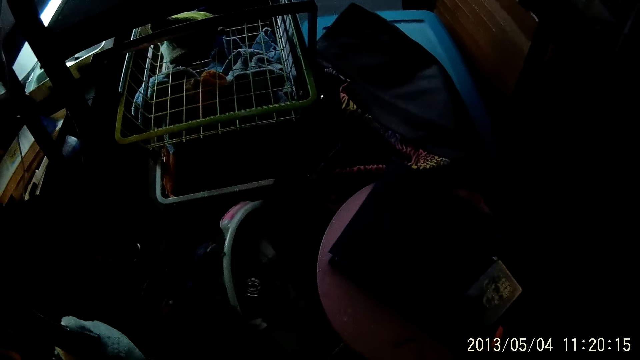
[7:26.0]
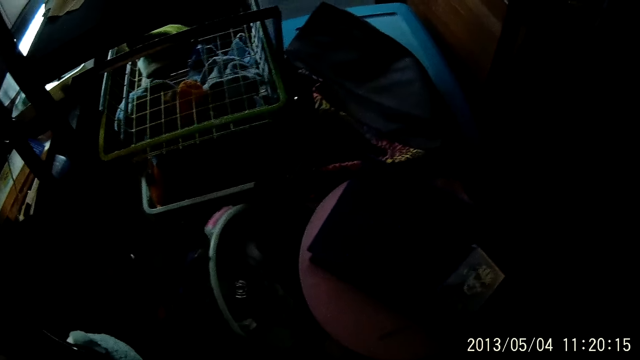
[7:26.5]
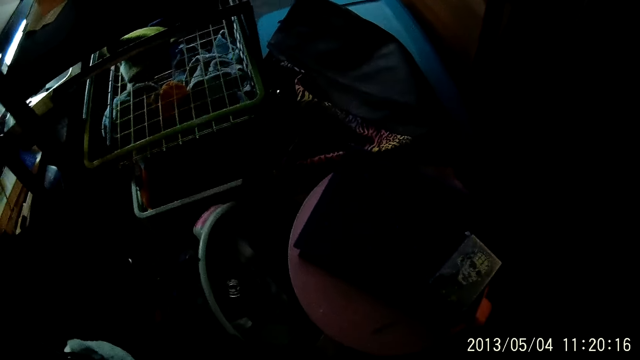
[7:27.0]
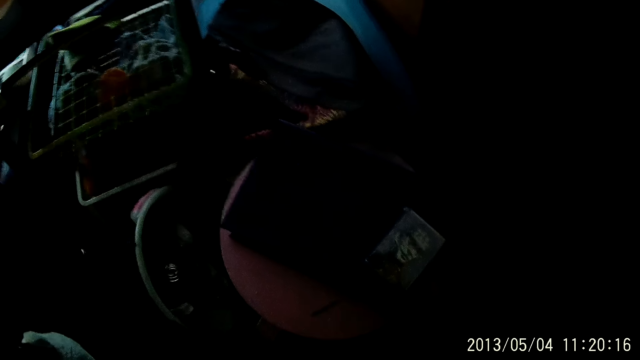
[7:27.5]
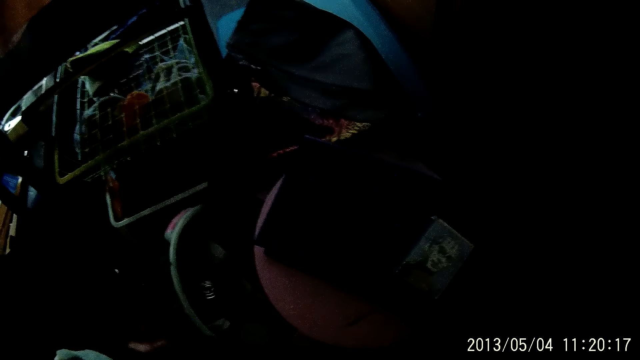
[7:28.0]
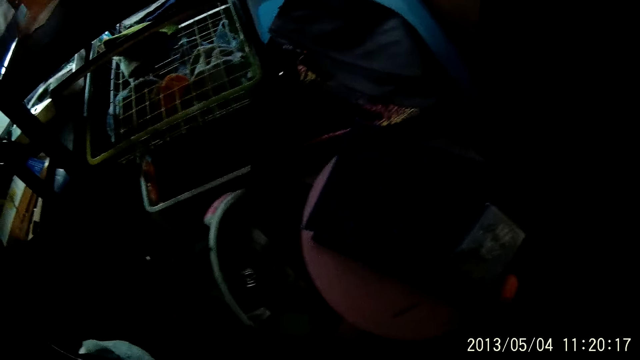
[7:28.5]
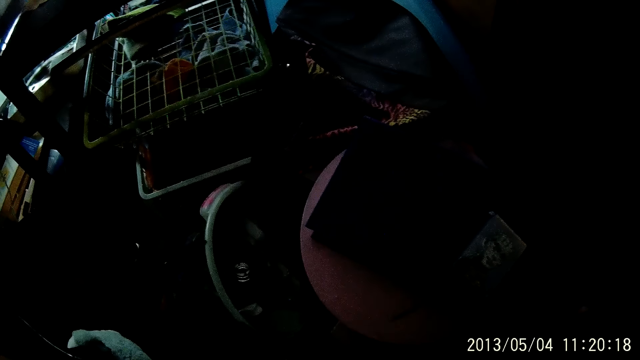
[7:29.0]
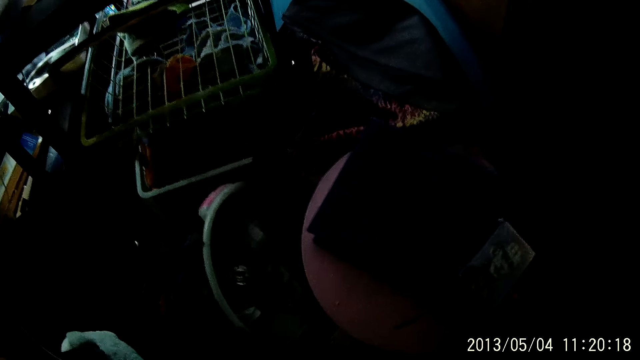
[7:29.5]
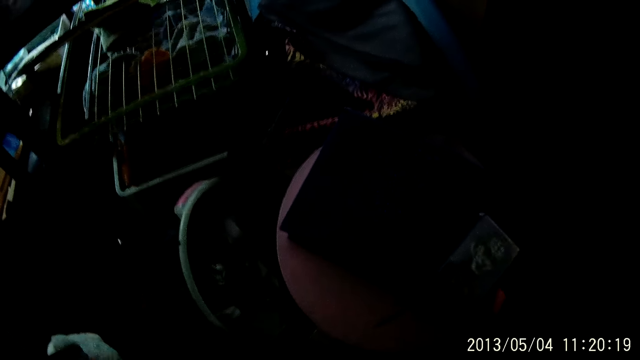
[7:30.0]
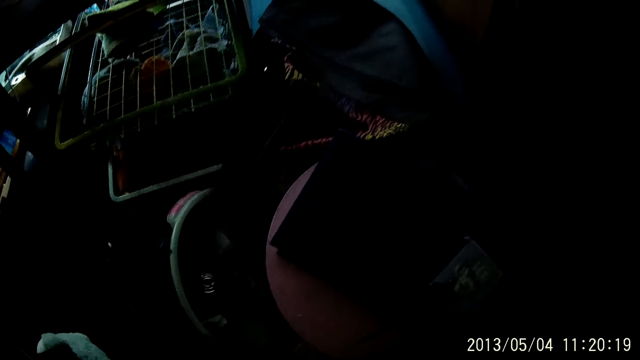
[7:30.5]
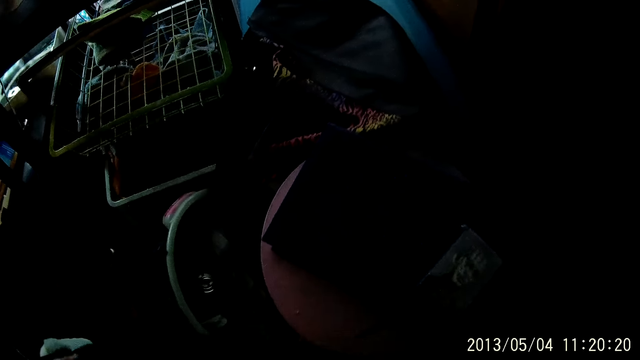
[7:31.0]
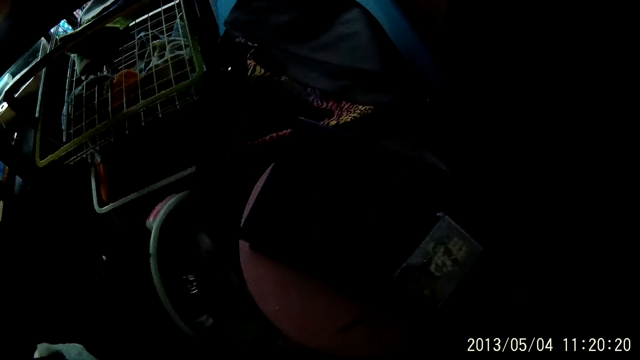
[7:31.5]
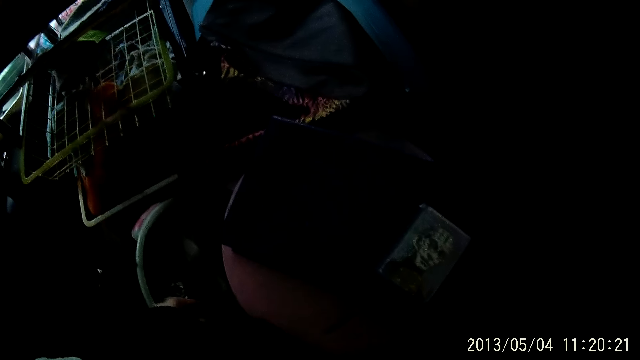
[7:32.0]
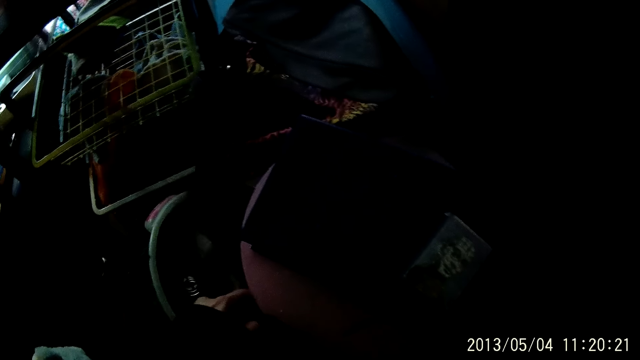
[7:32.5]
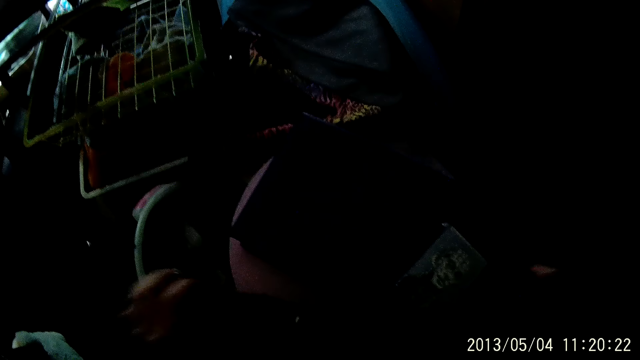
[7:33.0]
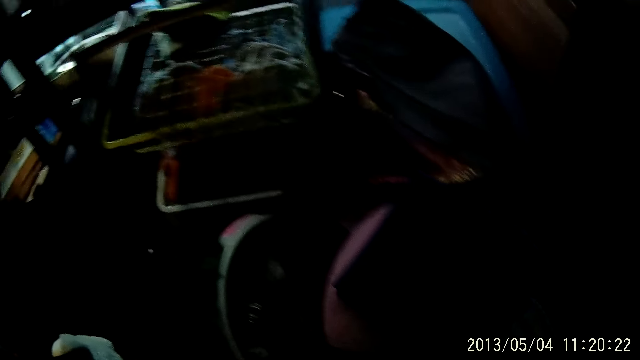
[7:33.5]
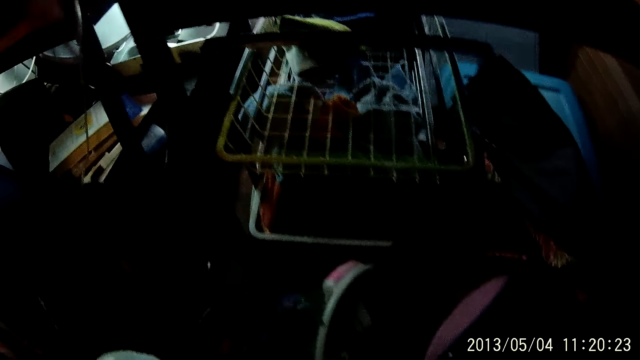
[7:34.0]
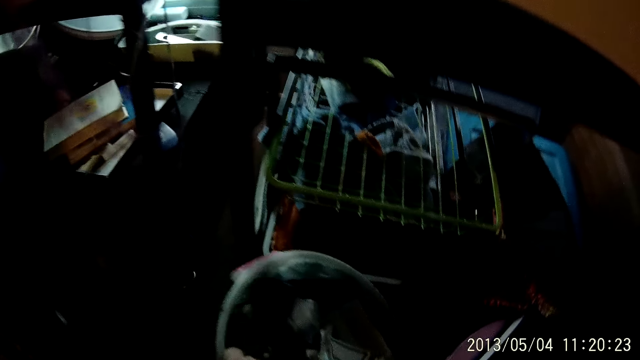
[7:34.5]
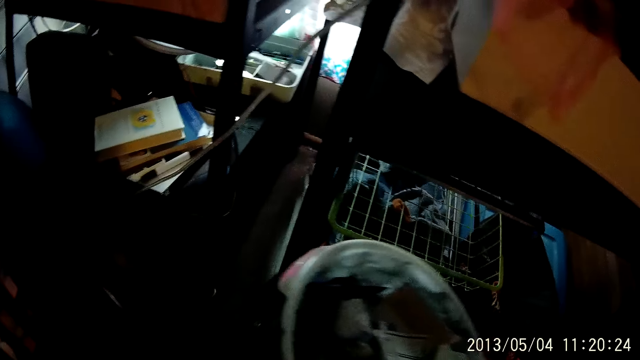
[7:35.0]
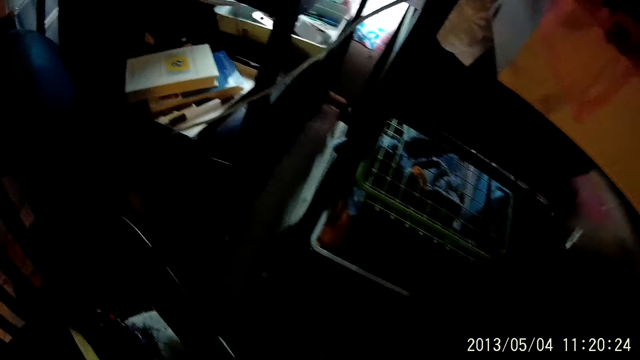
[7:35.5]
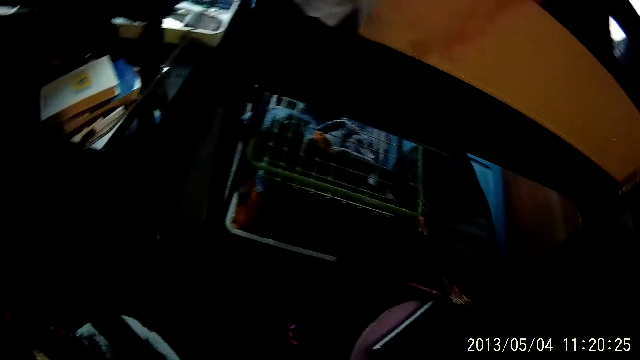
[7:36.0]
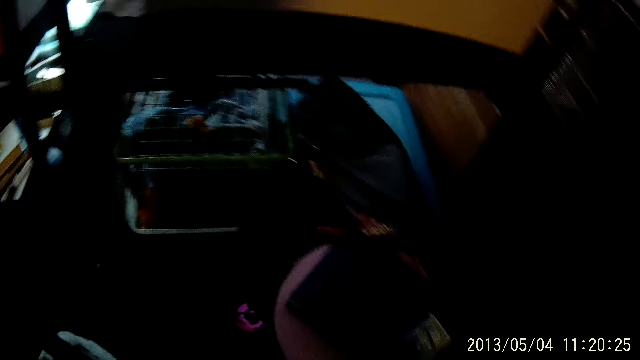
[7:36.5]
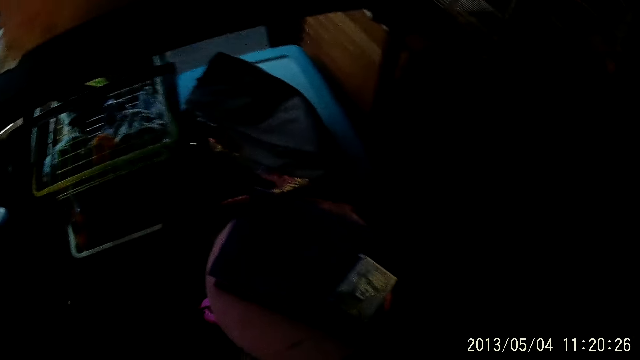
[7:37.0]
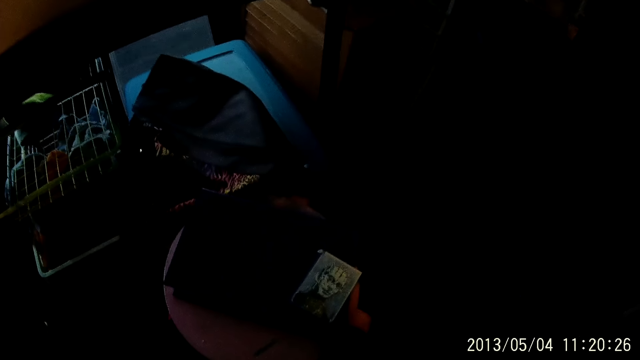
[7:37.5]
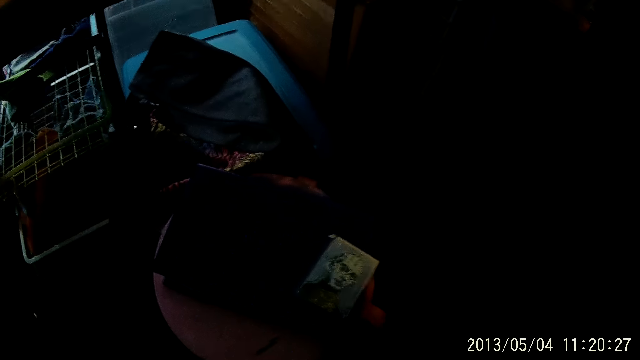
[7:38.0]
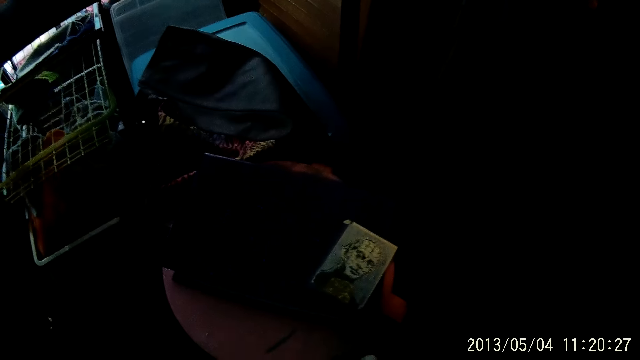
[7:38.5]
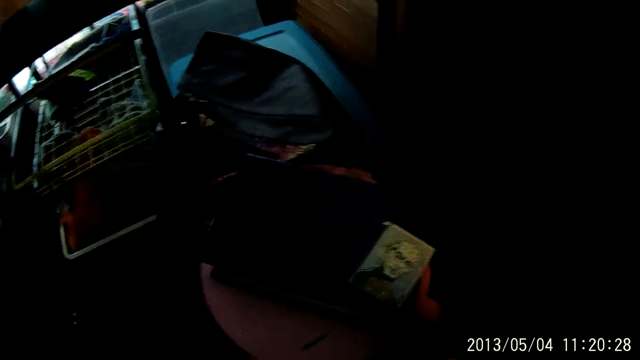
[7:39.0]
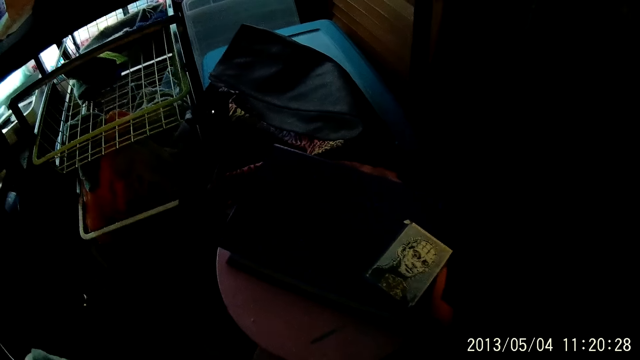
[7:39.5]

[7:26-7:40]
The camera wearer holds the trash bag with his left hand. He moves the hand. He moves the container. He picks up a trash can with his right hand. He looks around.

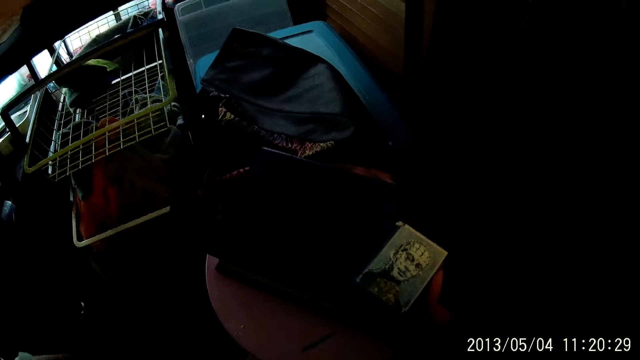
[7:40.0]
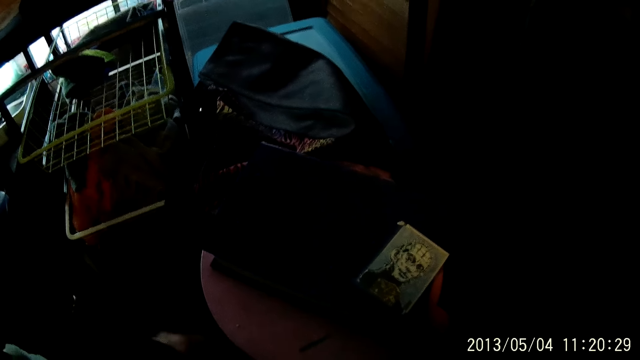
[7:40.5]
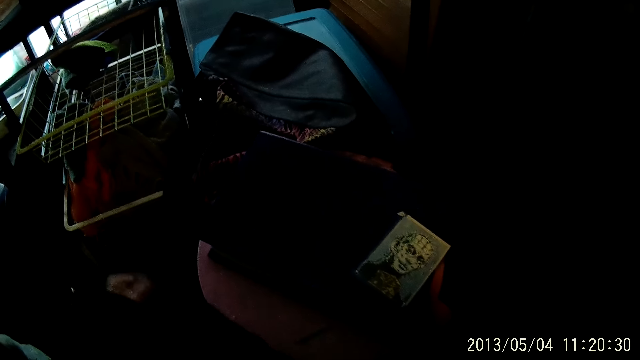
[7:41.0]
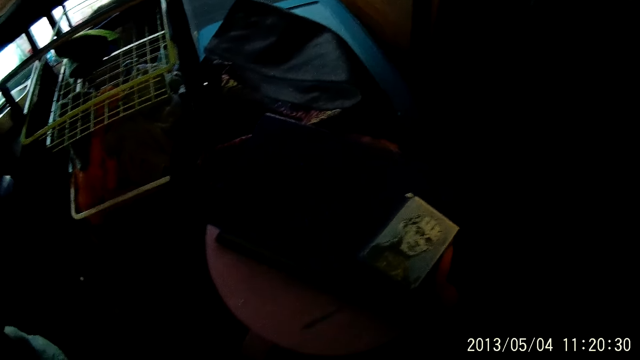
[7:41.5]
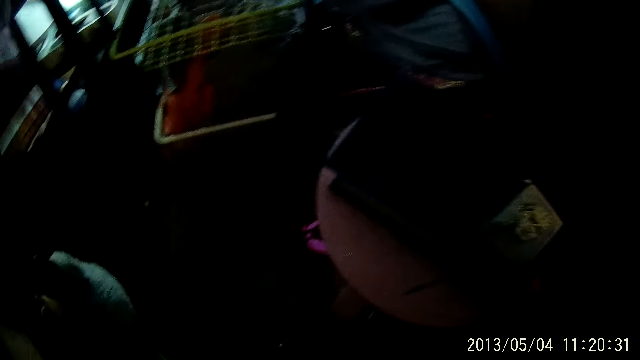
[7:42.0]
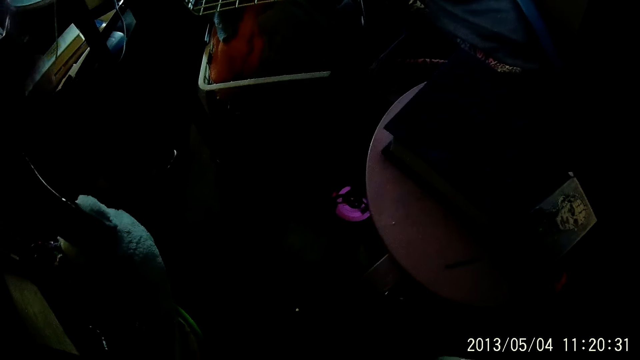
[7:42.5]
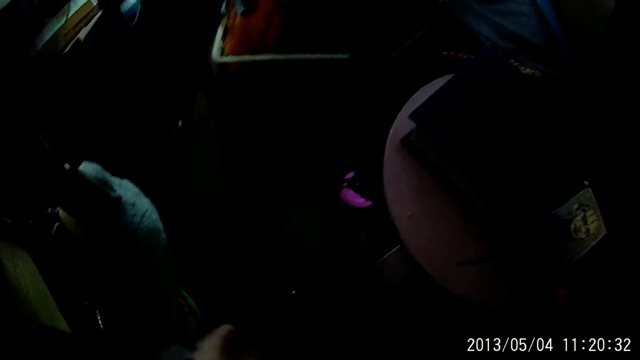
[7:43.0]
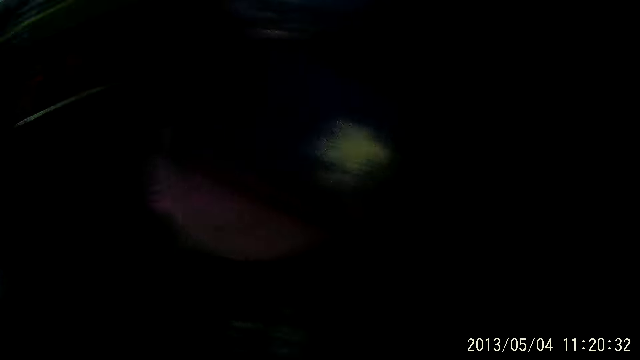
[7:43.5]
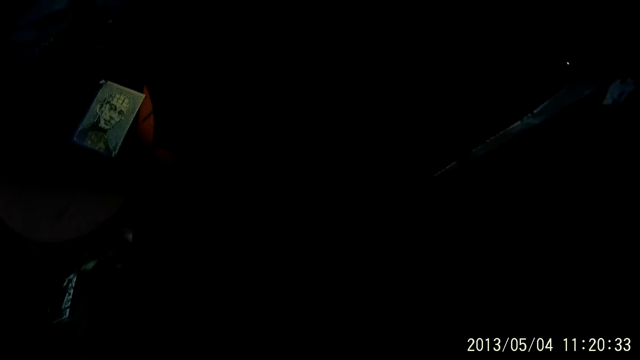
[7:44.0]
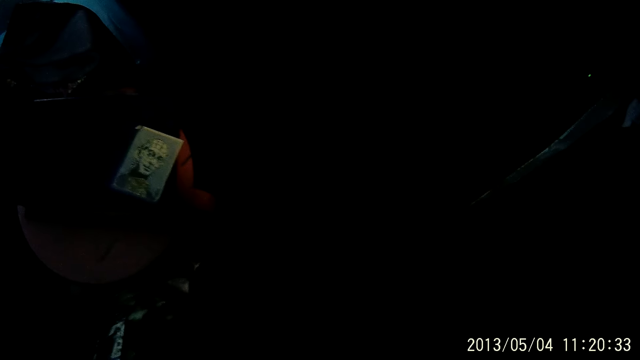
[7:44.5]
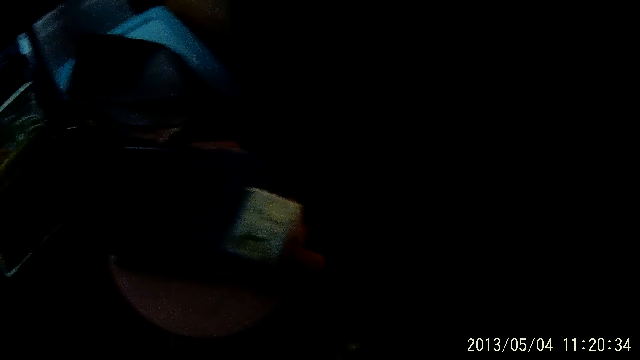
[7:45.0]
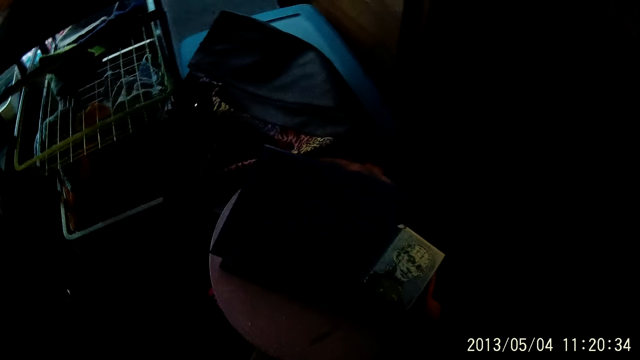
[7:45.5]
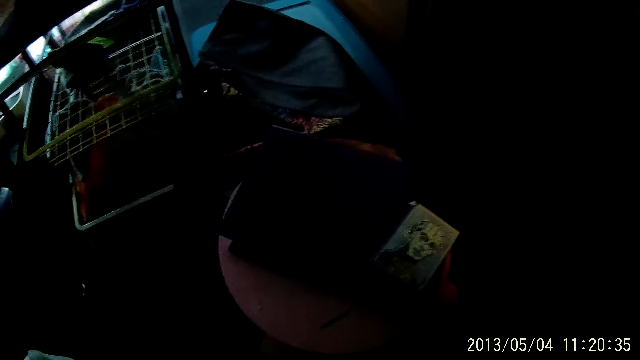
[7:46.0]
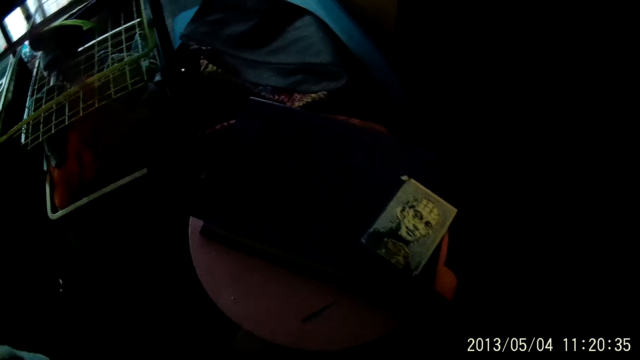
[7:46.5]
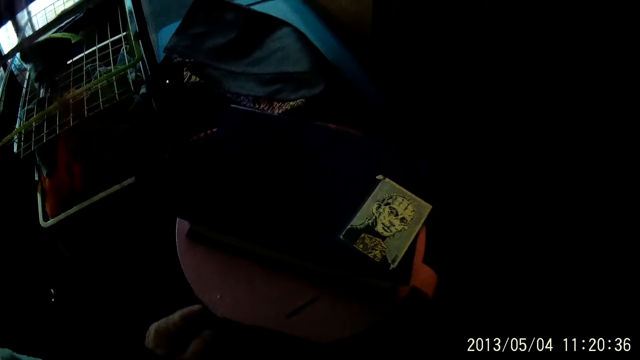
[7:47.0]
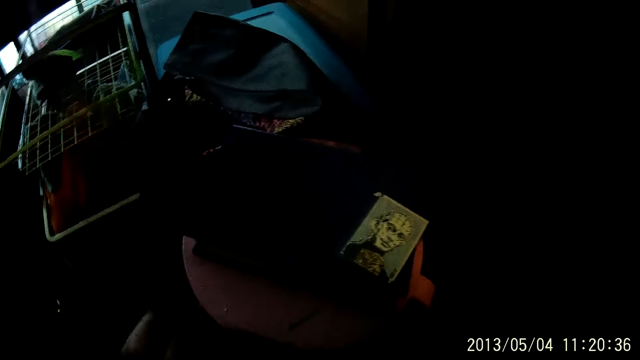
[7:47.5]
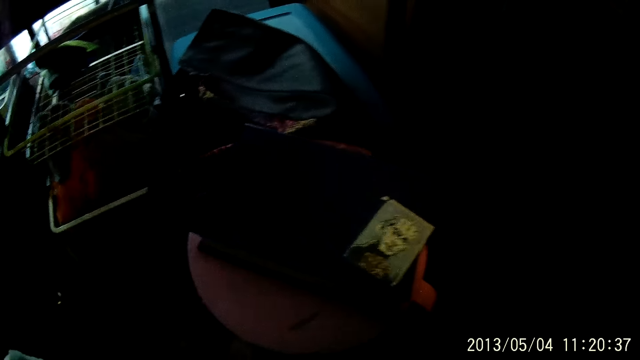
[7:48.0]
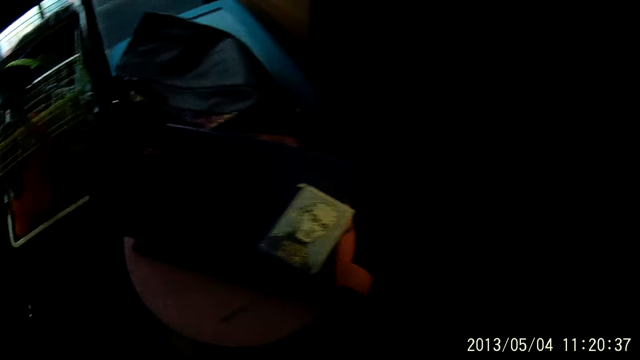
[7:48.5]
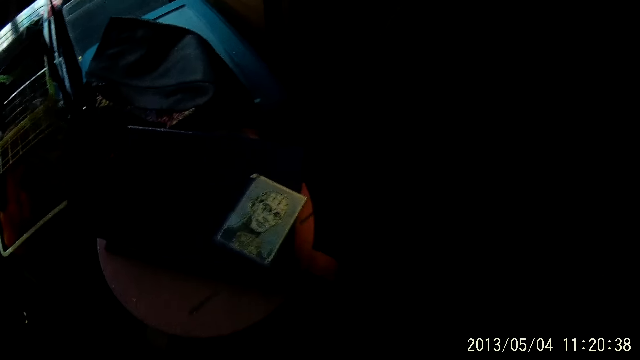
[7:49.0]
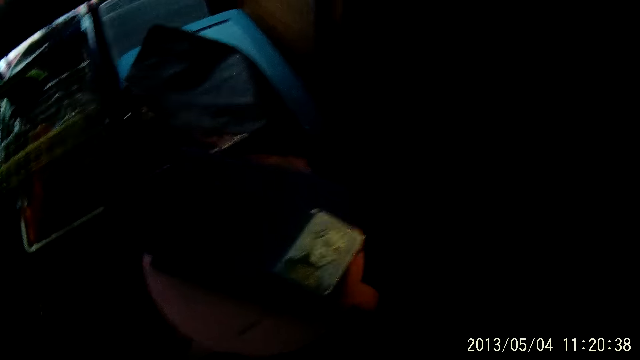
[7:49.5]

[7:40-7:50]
The camera wearer folds the cloth. They look around. They fold the cloth.
